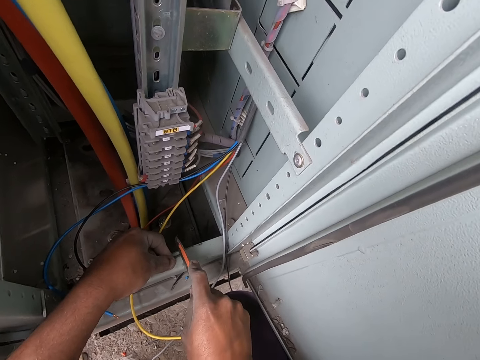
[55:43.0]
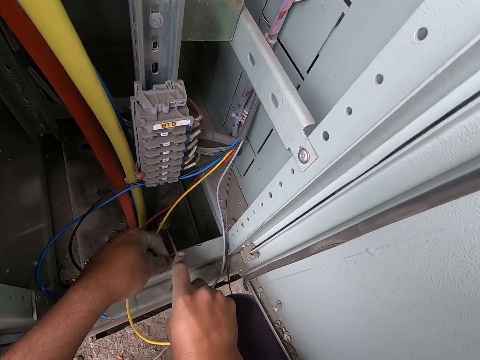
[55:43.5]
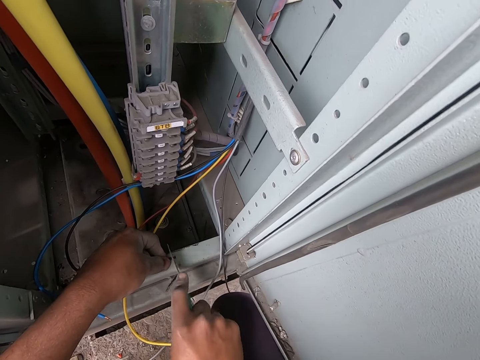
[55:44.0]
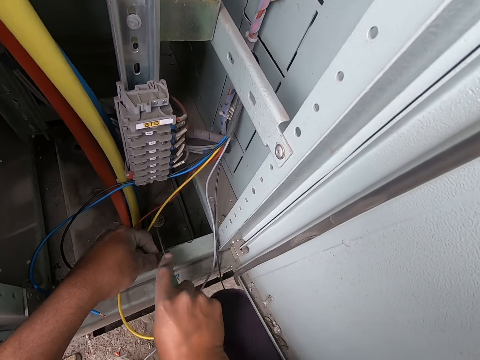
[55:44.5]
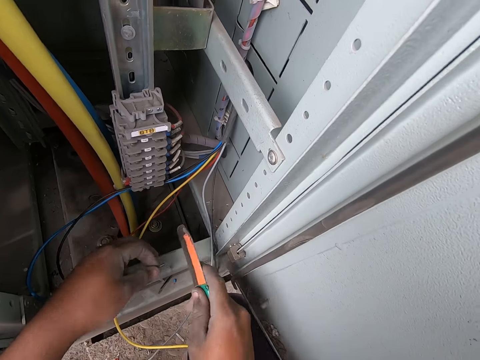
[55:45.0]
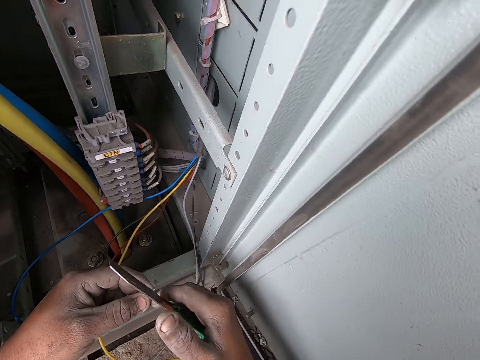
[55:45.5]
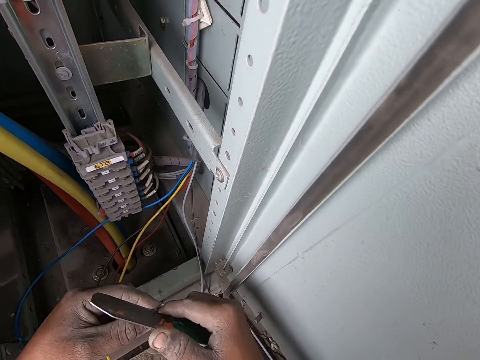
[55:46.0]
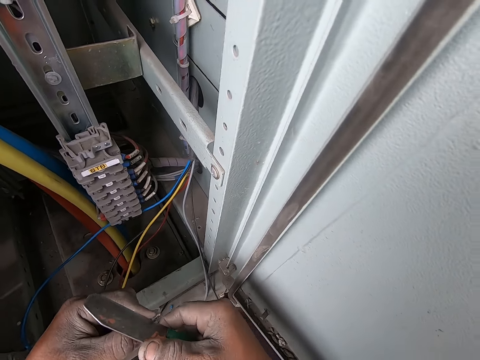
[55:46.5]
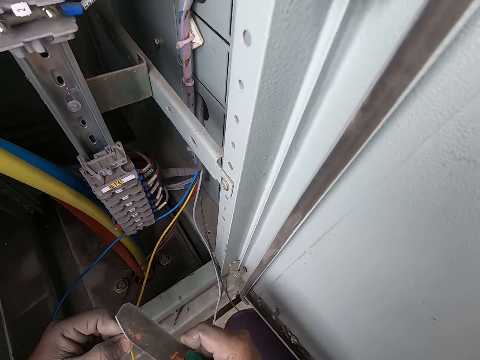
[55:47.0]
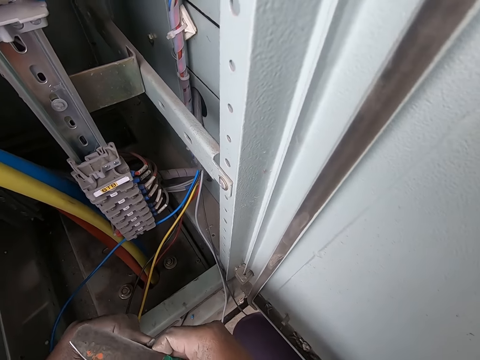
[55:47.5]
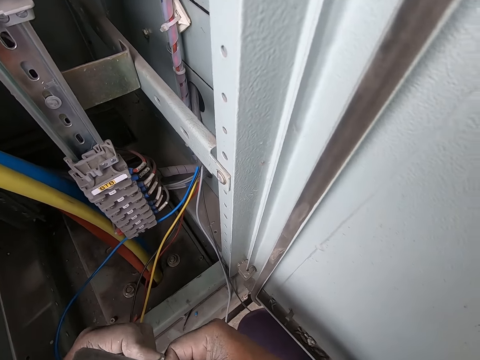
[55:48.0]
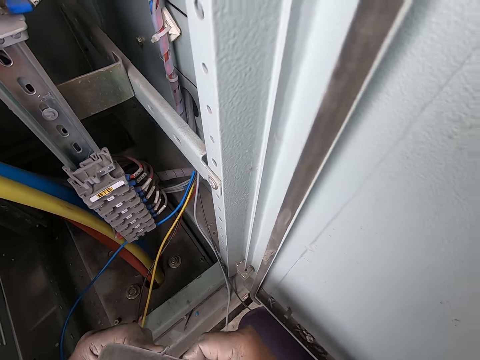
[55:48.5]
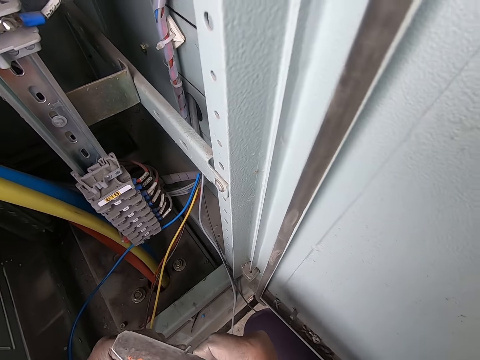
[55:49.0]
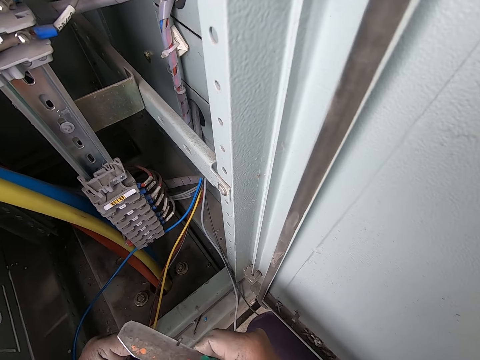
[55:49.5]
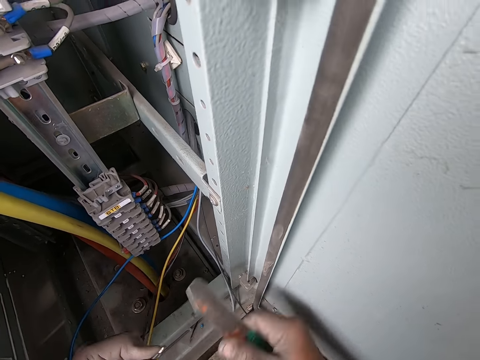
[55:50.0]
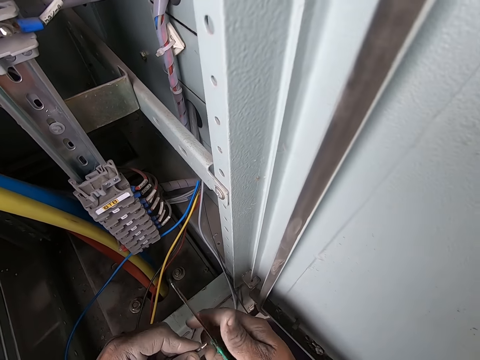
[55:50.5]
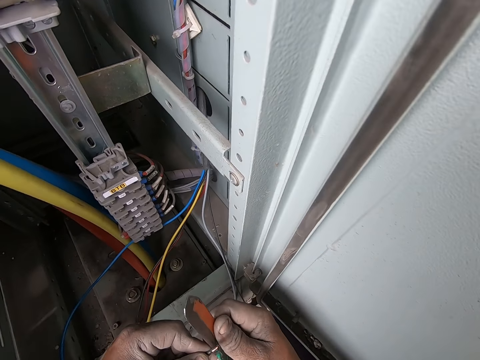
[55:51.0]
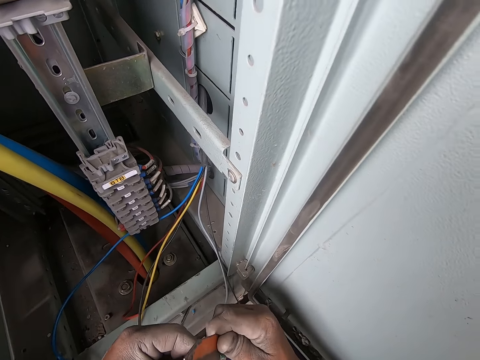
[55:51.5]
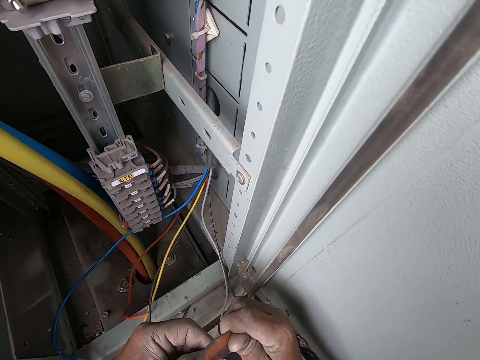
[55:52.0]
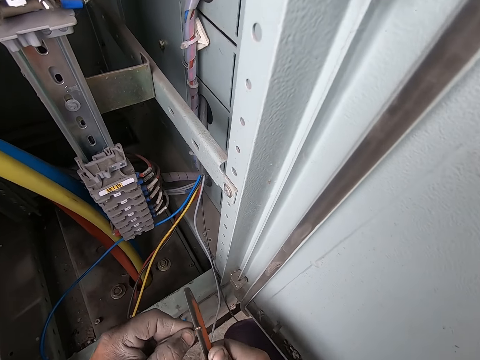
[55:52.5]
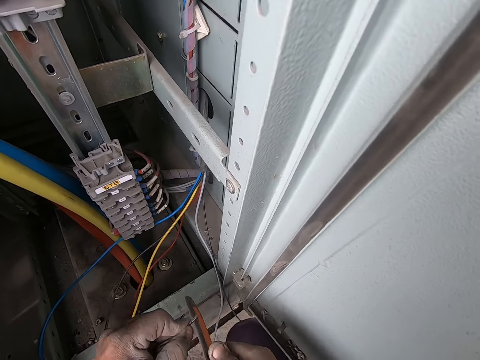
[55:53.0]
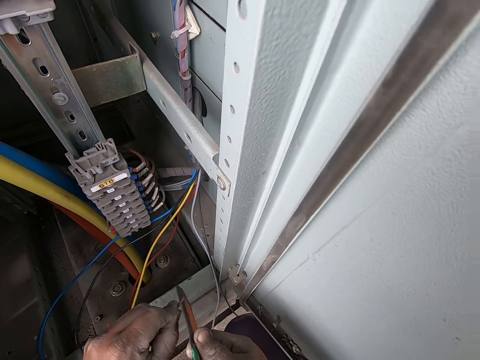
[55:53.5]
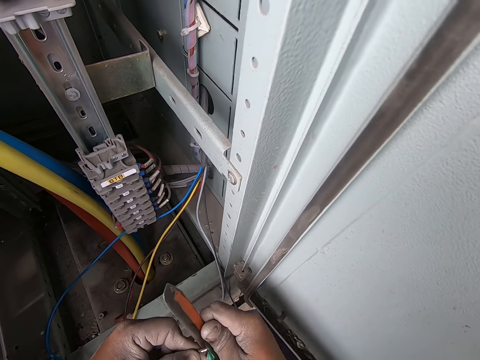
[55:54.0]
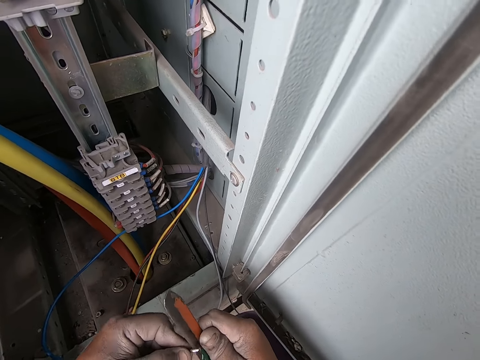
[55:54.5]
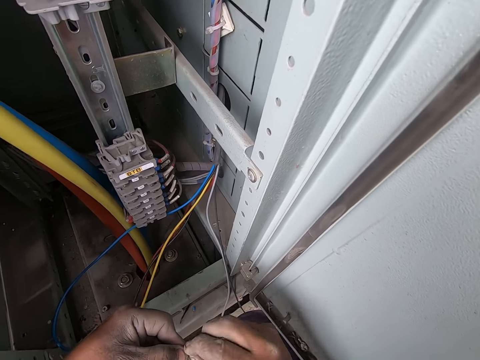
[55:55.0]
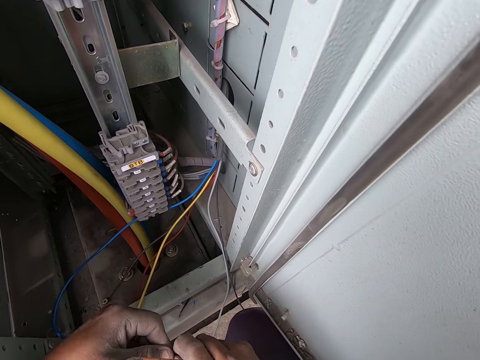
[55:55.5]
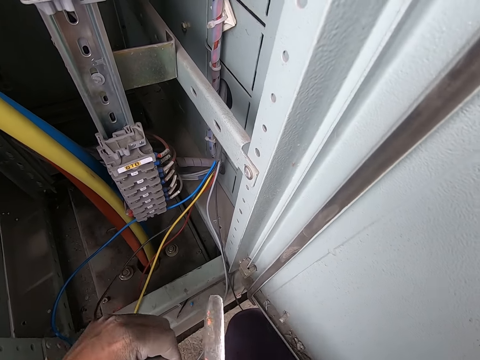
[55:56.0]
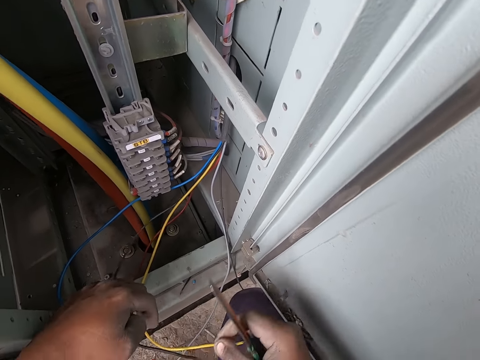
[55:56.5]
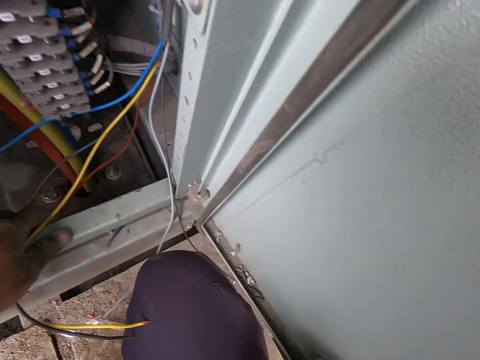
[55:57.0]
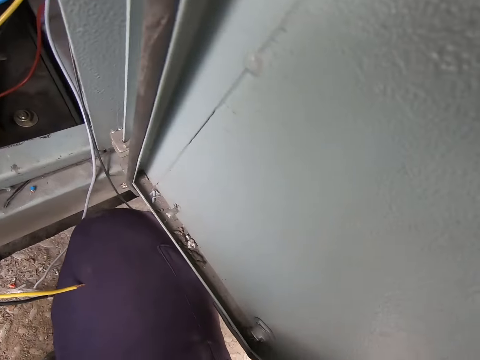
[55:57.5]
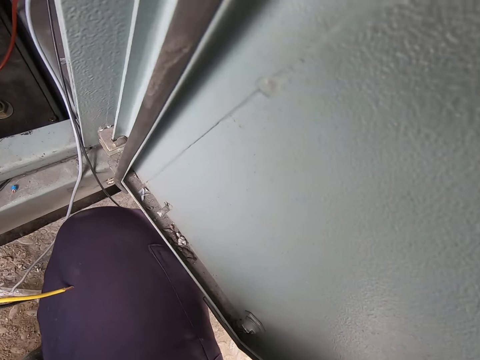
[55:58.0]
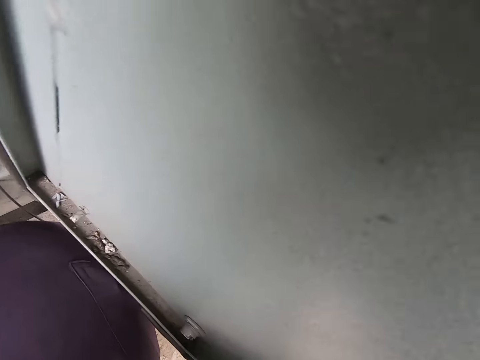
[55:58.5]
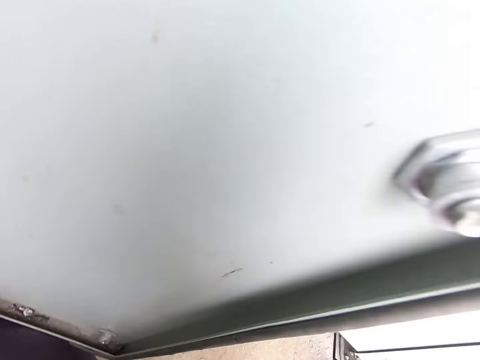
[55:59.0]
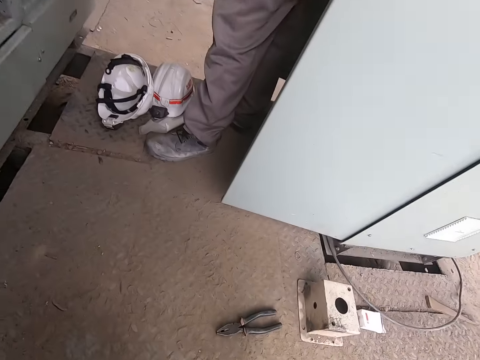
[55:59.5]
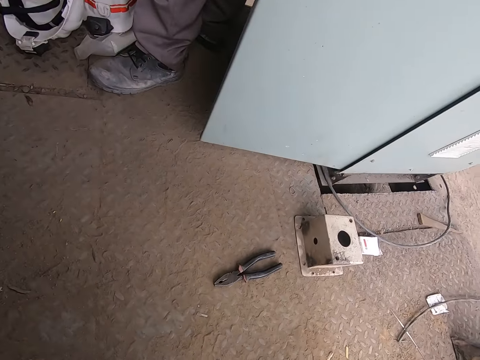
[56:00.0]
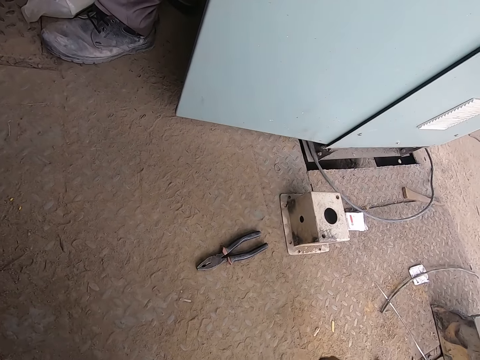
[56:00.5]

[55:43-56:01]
The camera wearer cuts the black wire with the cutter knife in his right hand. He raises the black wire from the bottom edge of the switchboard with his left hand. He cuts the black wire with the cutter knife in his right hand repeatedly. He removes the coat with hands. He pulls the cut part of the black wire with his right hand. He places his left hand on the bottom edge of the switchboard. He looks around.

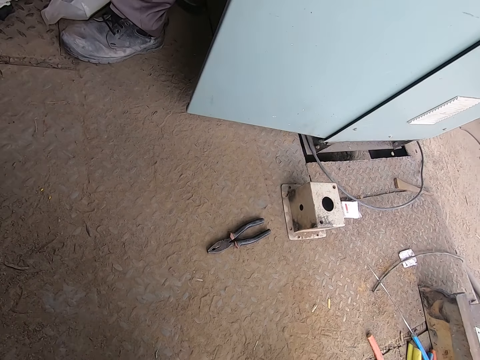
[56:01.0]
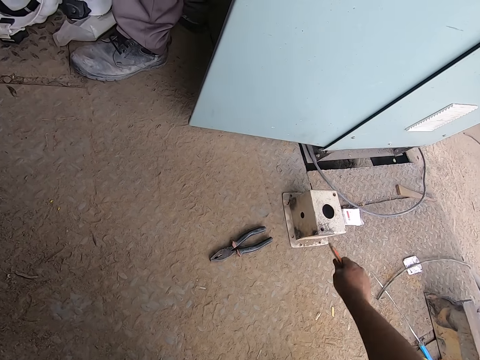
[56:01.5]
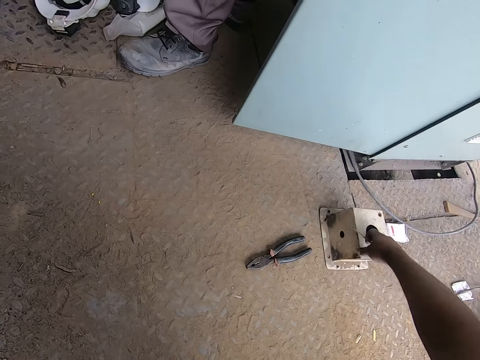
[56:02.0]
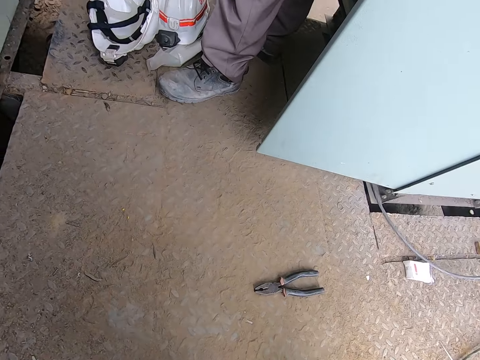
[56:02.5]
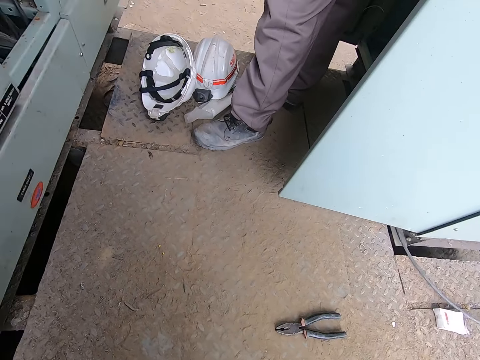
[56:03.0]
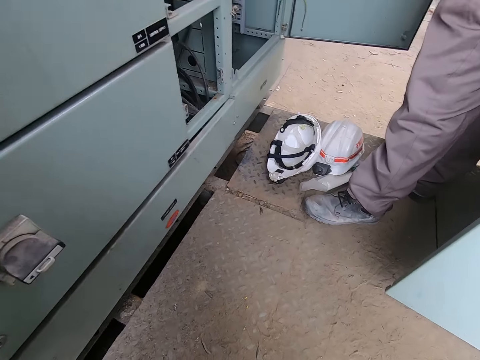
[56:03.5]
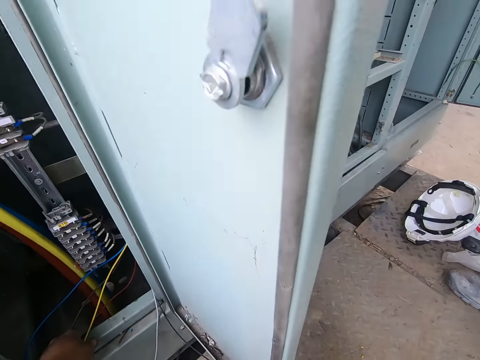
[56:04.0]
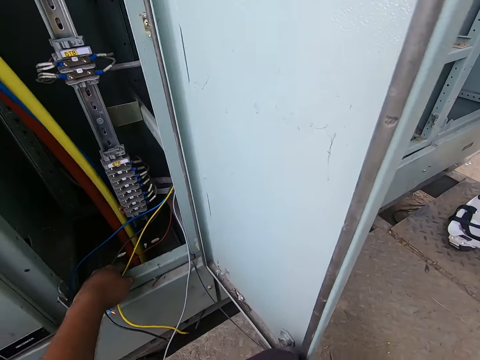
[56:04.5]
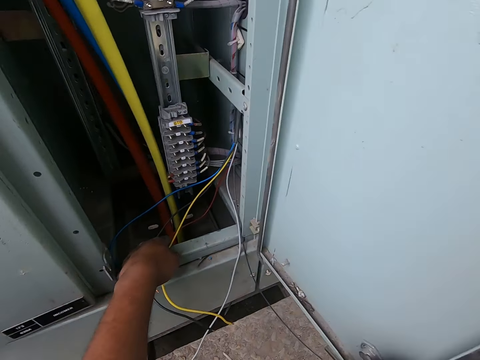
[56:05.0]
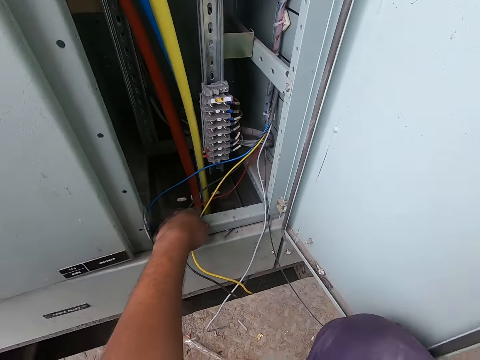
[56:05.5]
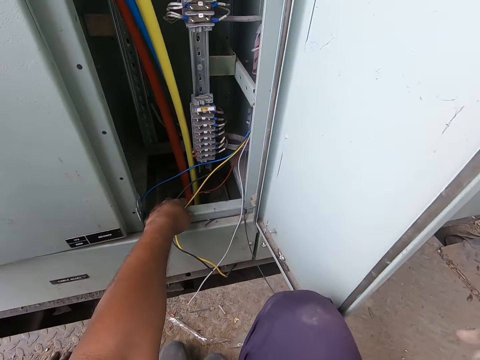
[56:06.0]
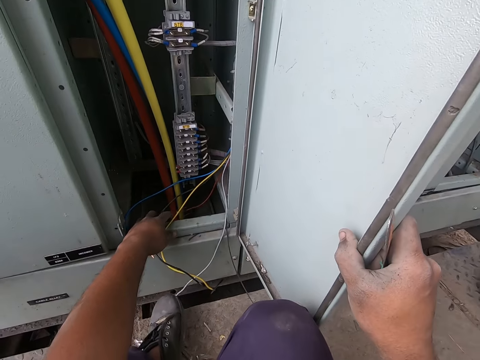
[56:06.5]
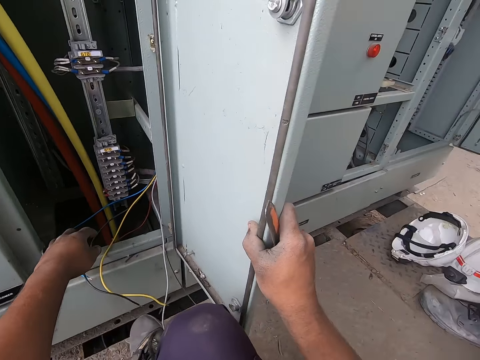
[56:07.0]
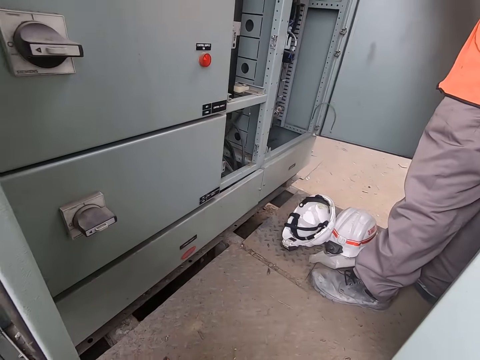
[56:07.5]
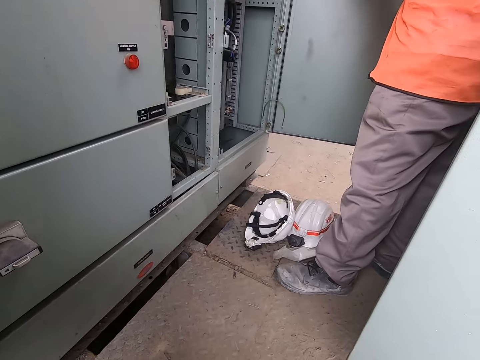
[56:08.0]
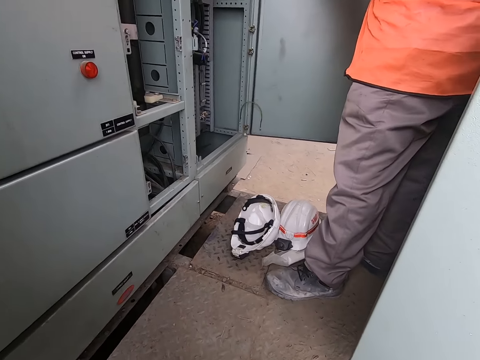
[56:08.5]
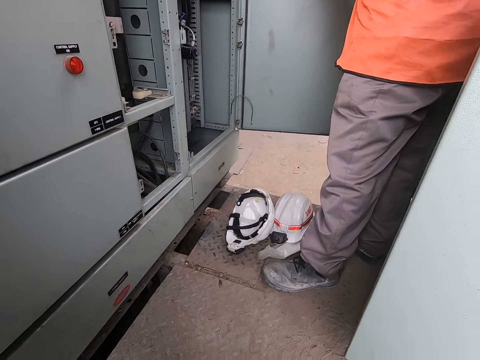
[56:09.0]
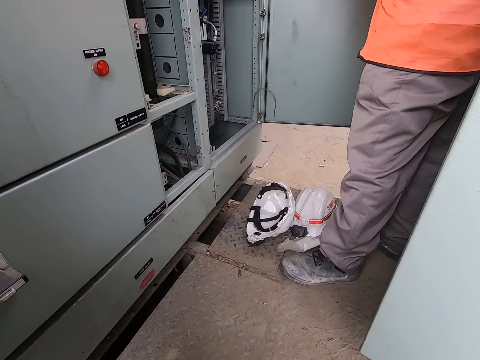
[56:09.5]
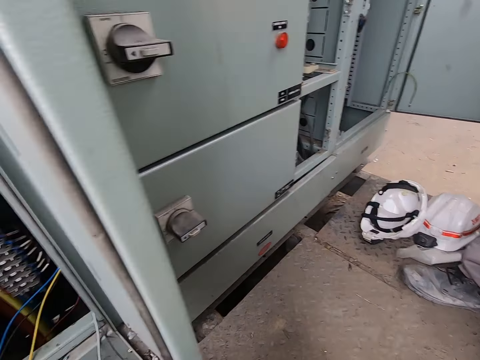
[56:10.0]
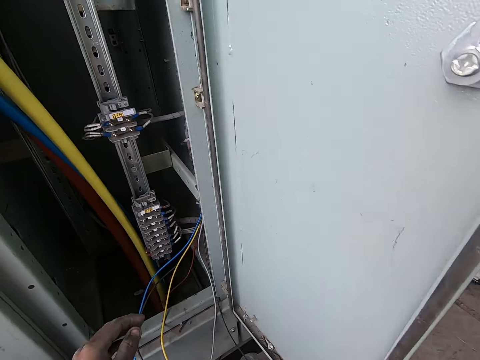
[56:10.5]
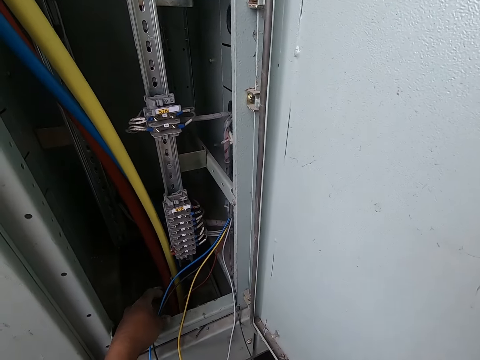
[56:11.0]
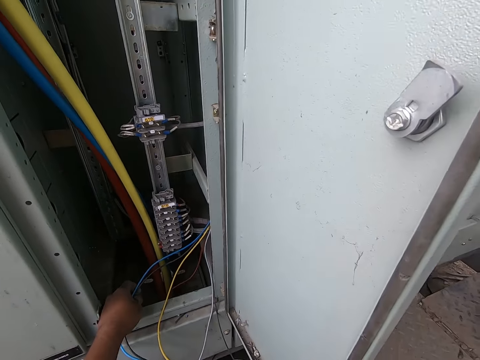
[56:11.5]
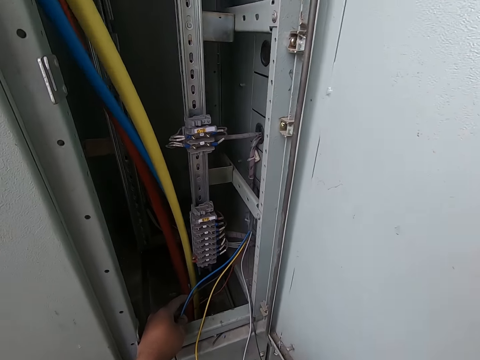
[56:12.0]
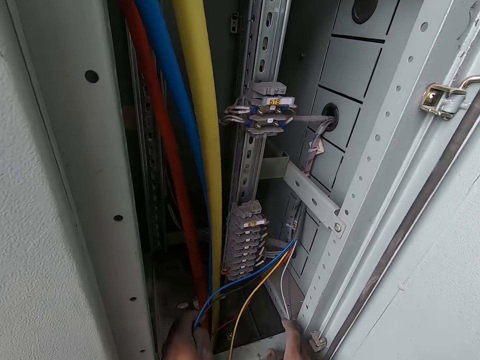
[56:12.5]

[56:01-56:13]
The camera wearer takes the metal. He moves a metal box on the floor with his right hand. He holds the door of the switchboard with his right hand. He touches the box door. He looks around. A man stands in front of the switchboard. The camera wearer touches the wire. He holds the blue wire and the black wire with his left hand.
